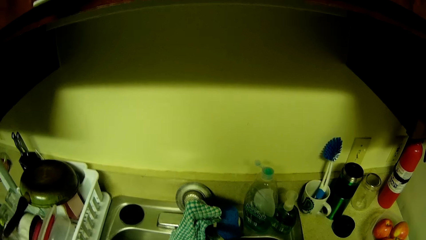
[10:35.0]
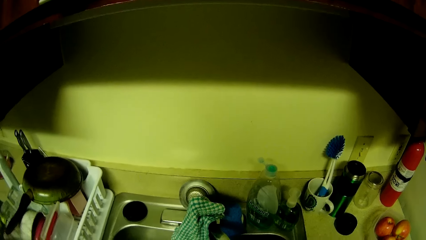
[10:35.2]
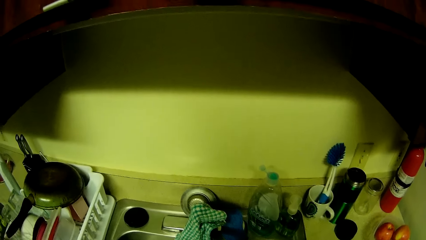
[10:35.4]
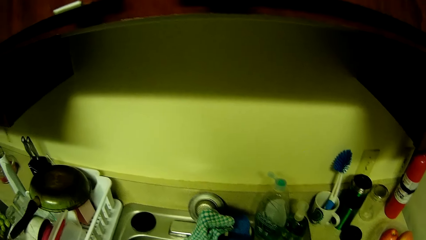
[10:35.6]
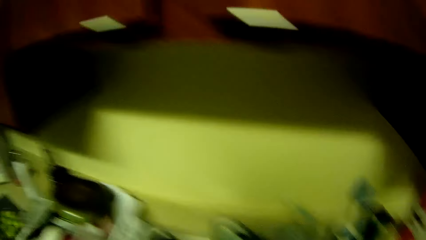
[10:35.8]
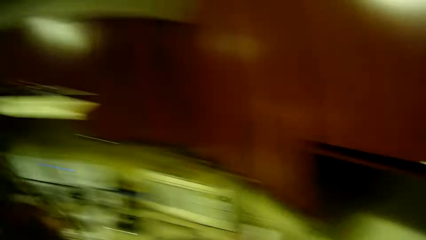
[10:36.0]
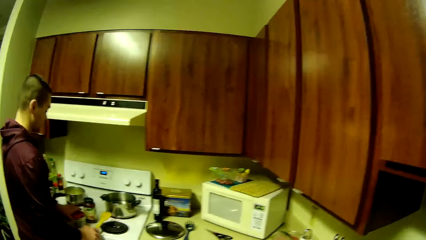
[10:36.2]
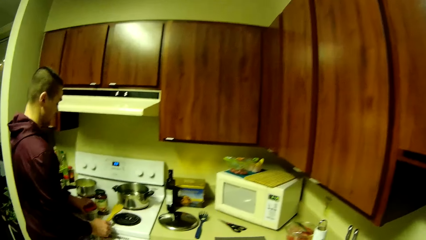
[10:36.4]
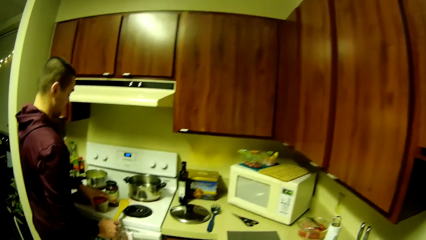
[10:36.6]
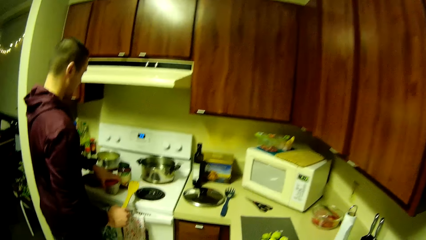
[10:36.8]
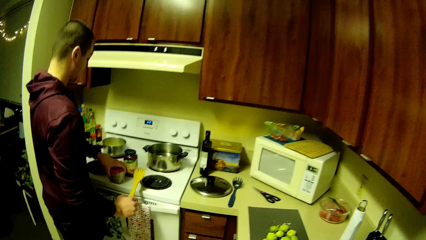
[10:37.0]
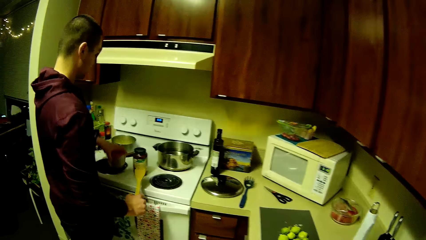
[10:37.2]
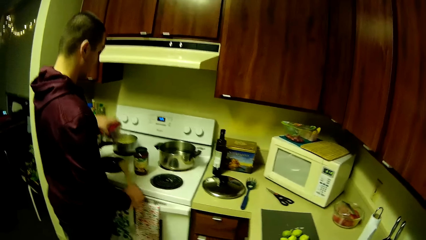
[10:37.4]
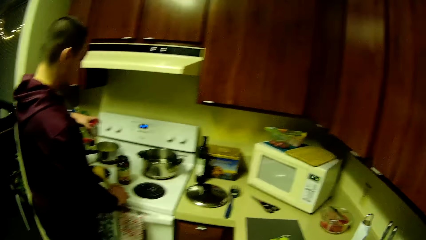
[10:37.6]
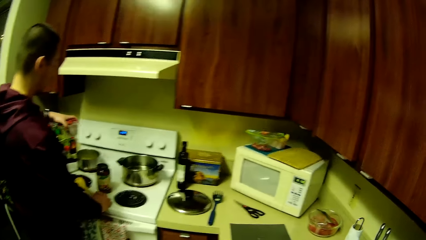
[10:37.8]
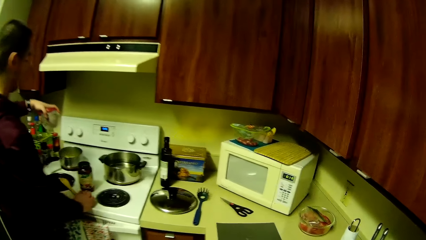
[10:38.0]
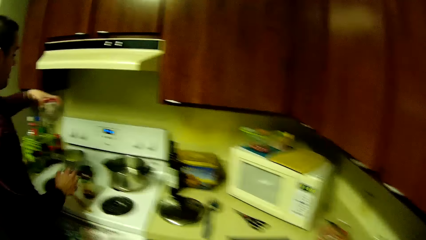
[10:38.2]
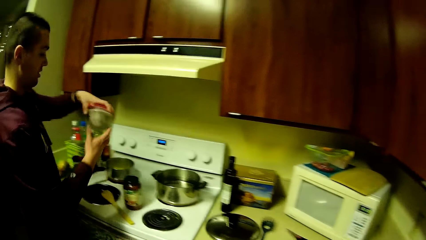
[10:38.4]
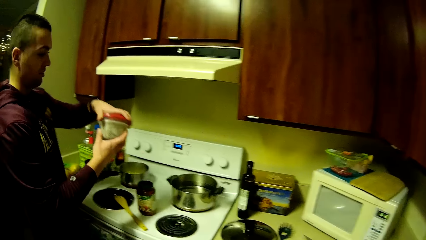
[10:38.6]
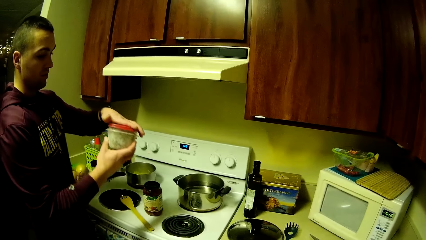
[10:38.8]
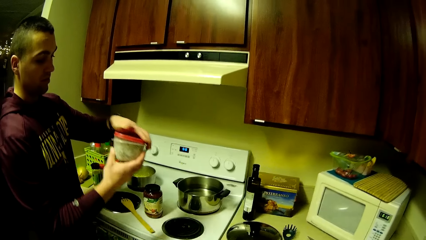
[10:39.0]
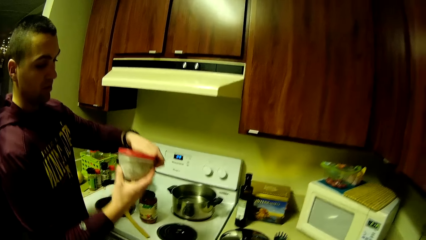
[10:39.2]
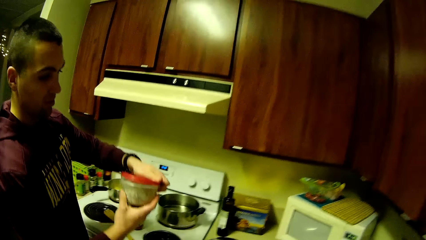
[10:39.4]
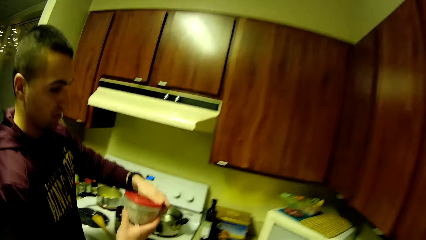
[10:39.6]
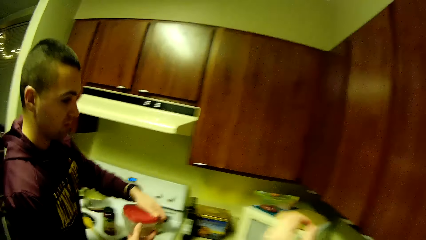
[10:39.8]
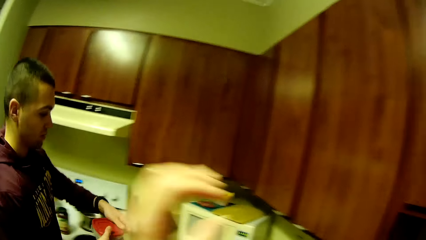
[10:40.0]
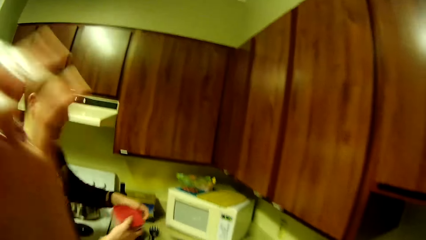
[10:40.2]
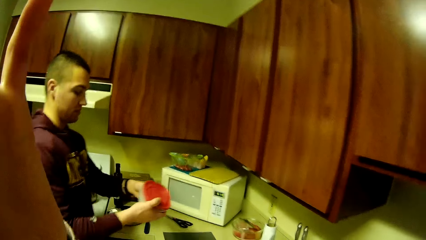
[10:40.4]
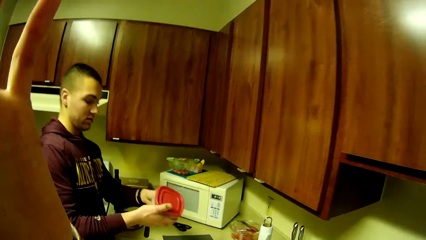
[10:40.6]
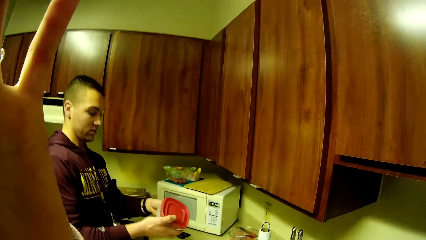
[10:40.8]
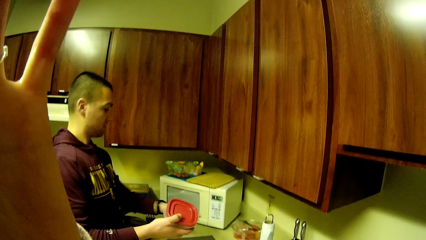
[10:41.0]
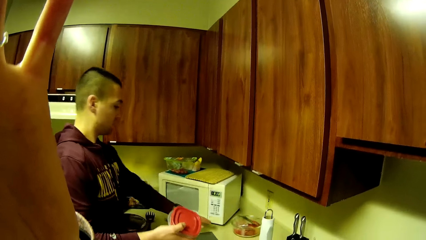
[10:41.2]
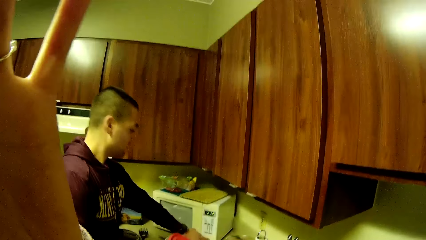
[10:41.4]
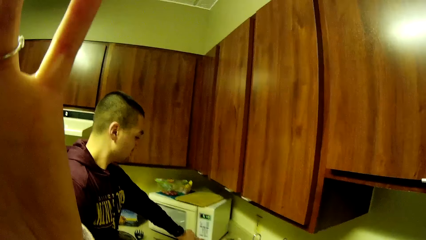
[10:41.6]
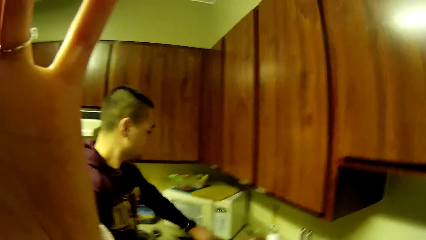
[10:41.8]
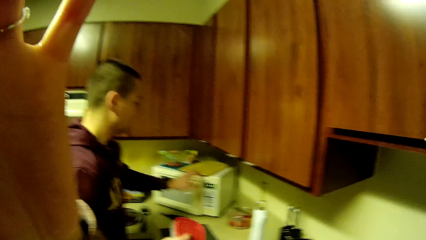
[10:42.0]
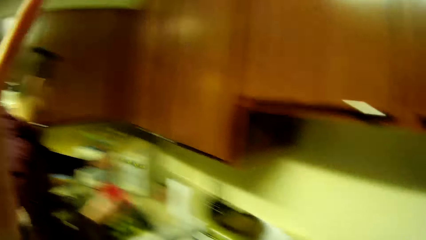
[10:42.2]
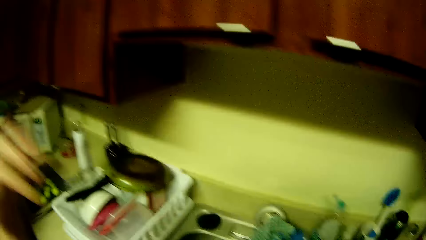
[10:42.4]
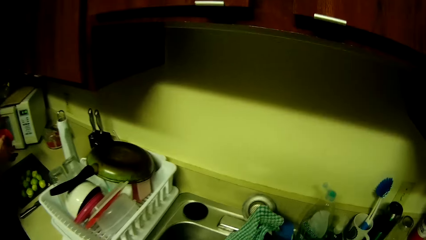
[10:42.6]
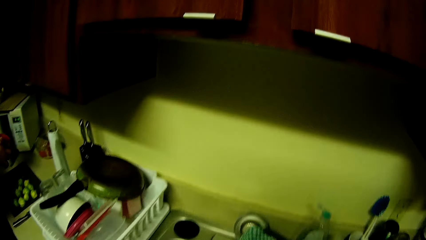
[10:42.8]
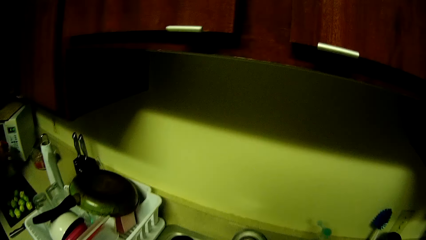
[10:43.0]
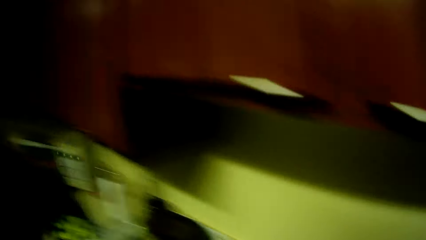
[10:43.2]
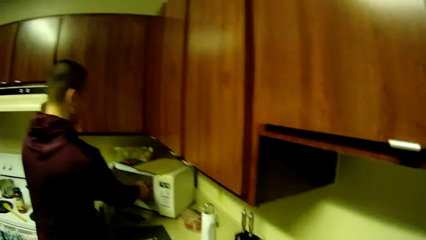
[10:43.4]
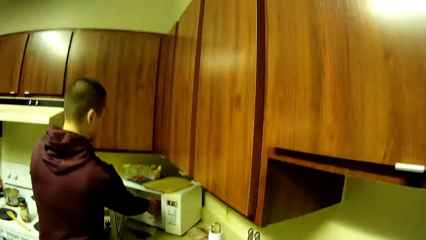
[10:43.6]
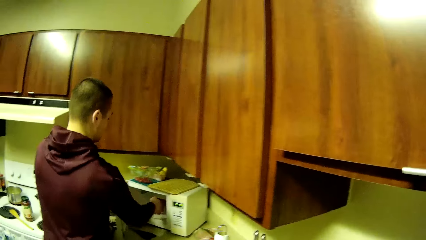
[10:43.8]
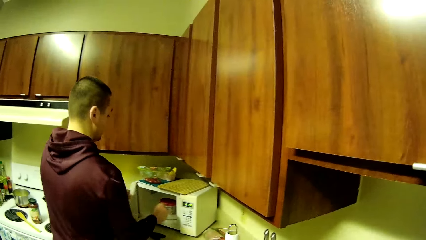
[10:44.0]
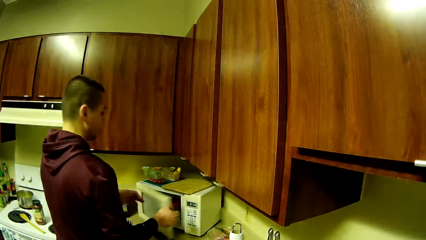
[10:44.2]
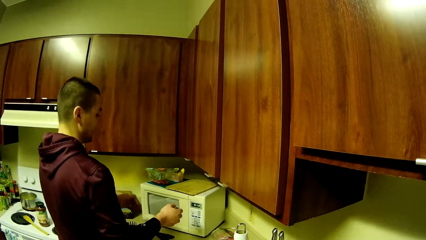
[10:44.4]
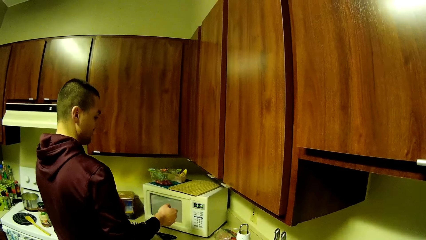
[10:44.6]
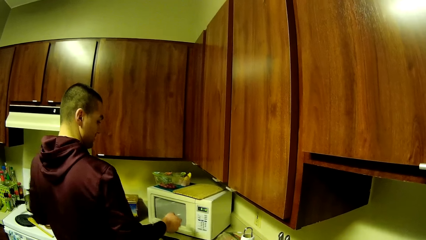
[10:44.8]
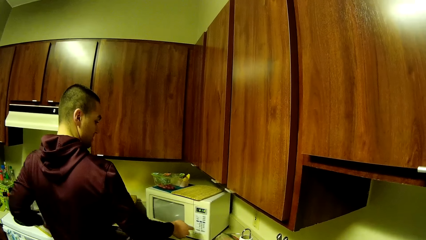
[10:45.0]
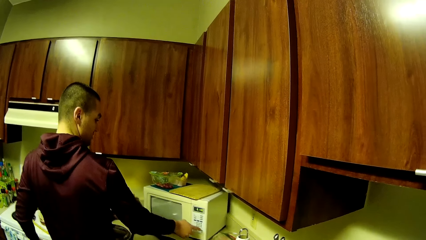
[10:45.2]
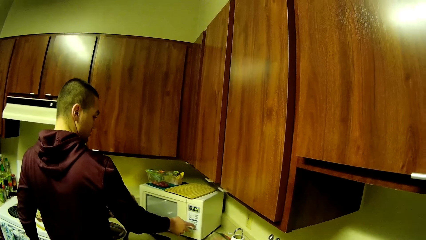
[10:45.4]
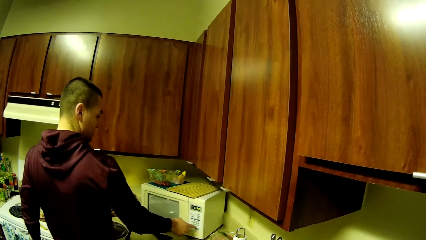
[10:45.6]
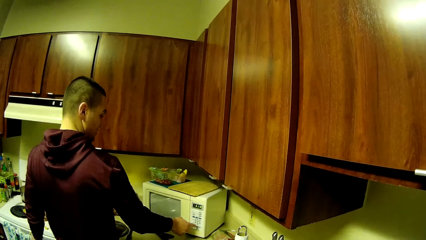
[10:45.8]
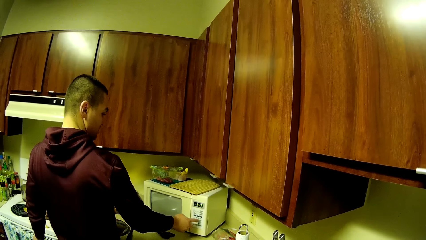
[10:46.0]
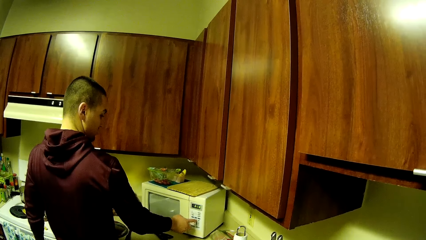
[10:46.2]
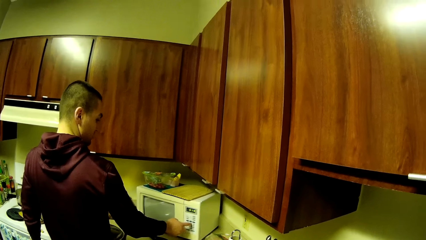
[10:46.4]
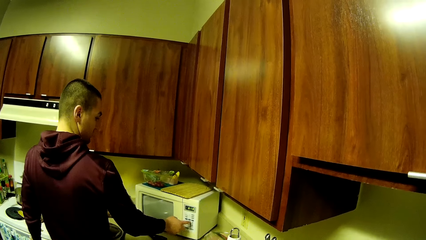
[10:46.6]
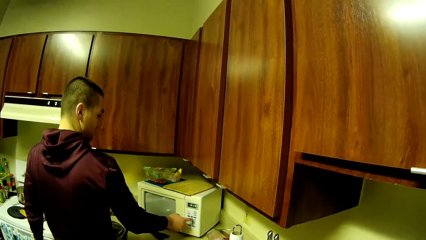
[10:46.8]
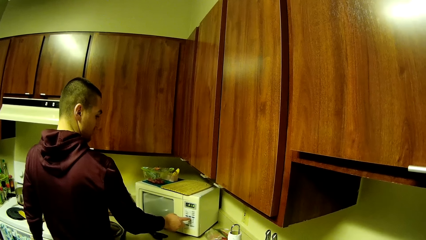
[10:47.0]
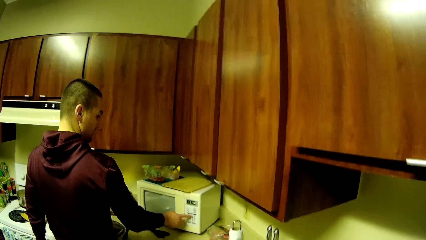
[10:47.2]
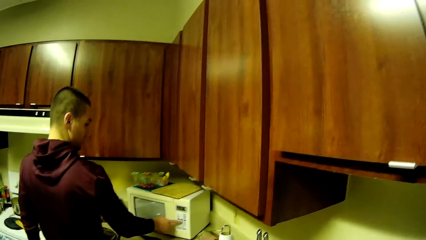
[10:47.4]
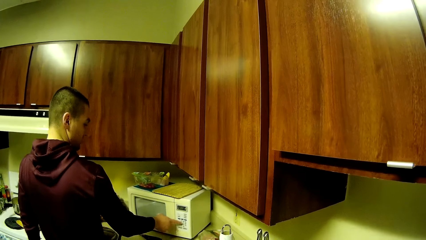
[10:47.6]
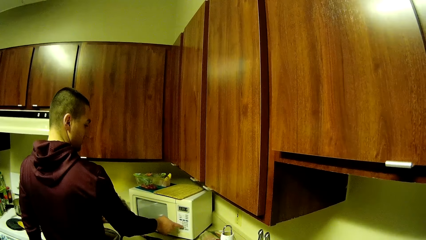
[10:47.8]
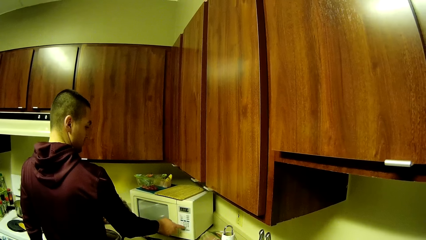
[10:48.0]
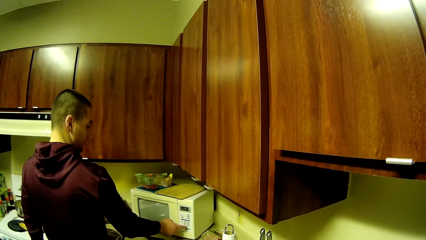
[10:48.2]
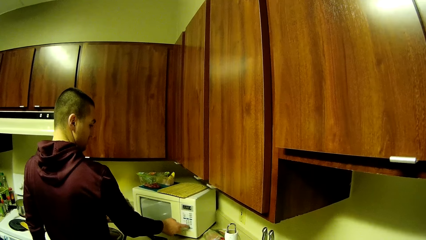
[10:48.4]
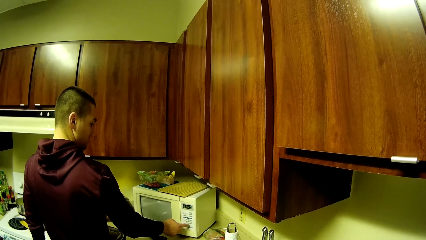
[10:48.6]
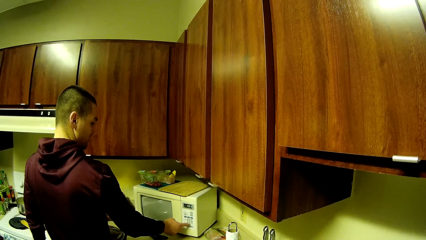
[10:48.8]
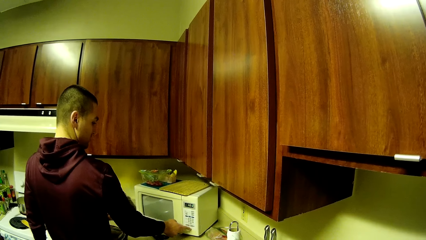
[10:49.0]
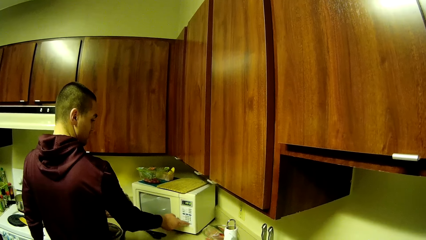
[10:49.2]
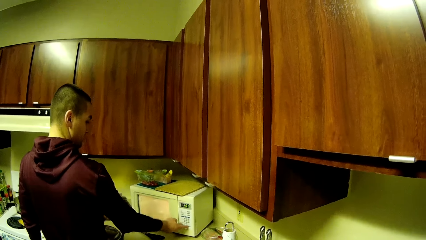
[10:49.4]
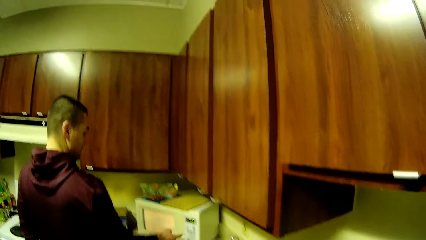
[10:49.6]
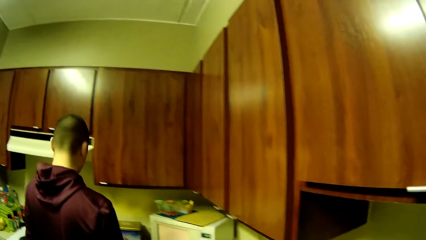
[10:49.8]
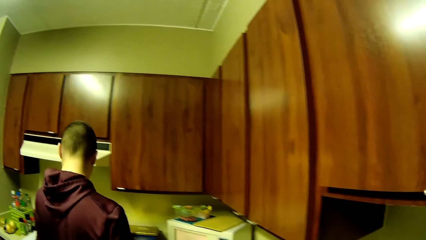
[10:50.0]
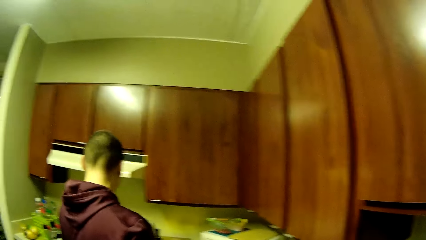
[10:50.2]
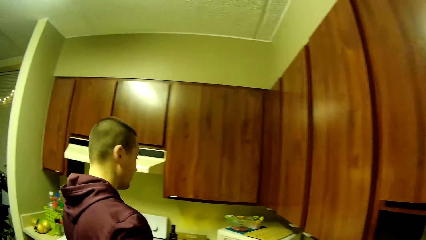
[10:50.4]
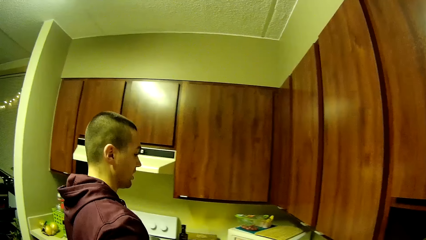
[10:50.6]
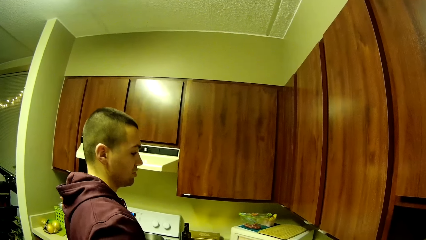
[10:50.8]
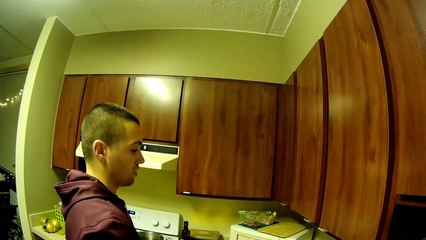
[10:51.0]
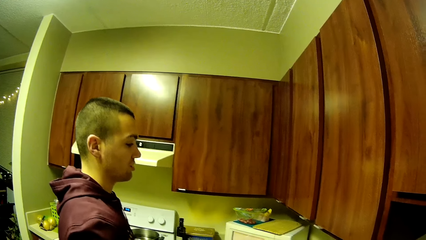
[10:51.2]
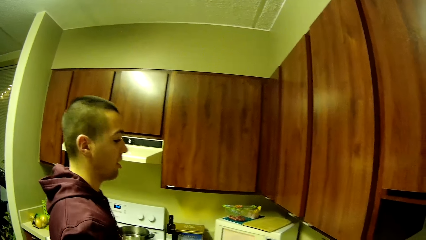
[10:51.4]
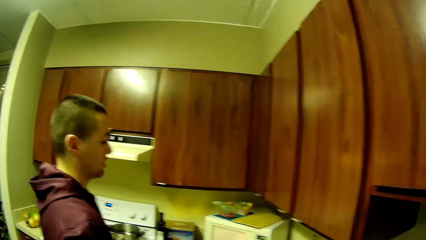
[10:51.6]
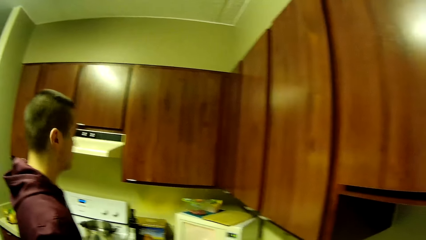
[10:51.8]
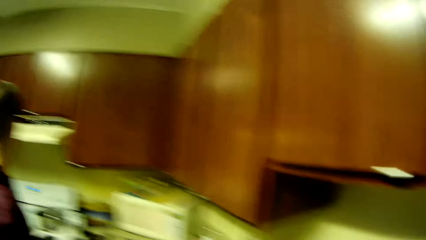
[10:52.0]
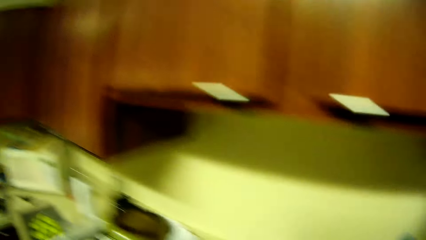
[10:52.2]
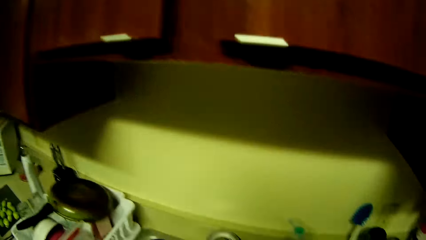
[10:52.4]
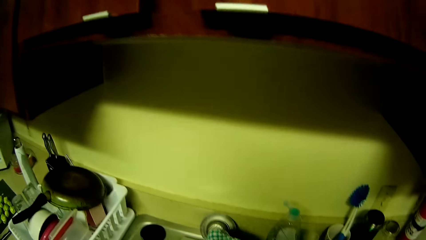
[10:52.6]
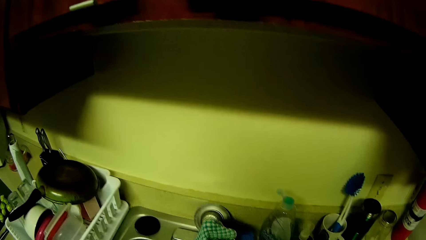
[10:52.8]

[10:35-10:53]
A man holds a wooden stick. The man drops a wooden spoon with his right hand on a gas cooker. The man holds a container with both hands. The camera wearer adjusts her camera with her left hand. The man puts the container in a microwave or oven with his right hand. He closes the oven. The man operates the microwave with his right hand. The man interacts with the camera wearer.
